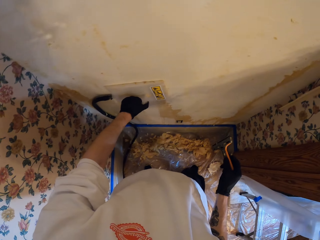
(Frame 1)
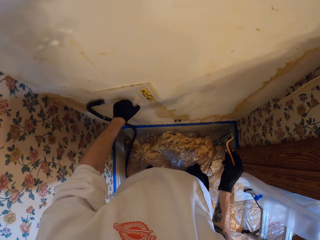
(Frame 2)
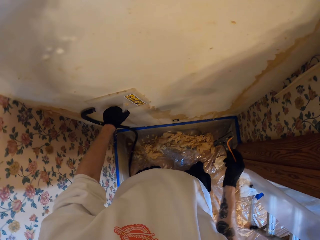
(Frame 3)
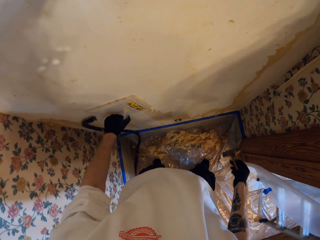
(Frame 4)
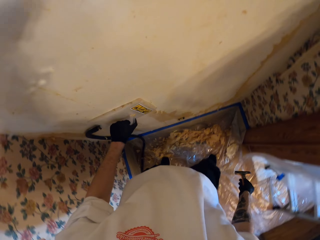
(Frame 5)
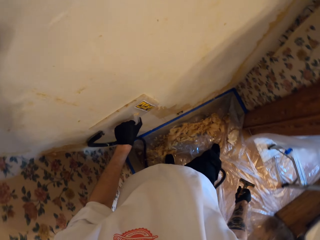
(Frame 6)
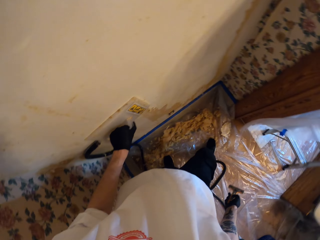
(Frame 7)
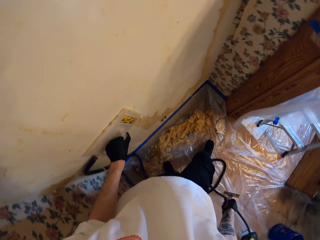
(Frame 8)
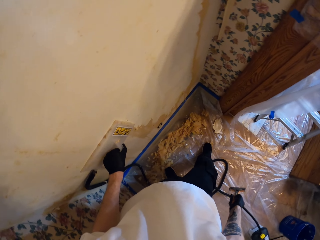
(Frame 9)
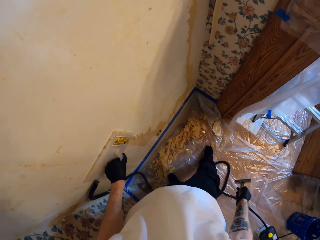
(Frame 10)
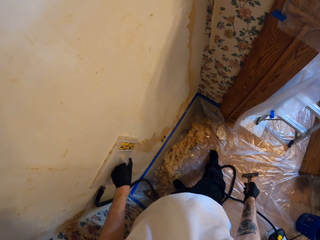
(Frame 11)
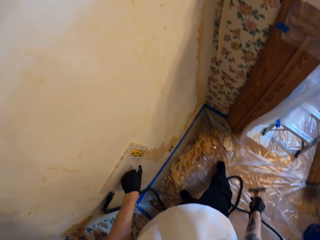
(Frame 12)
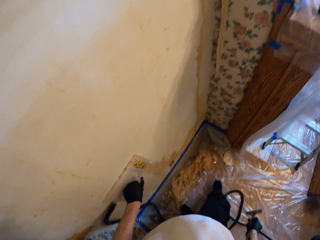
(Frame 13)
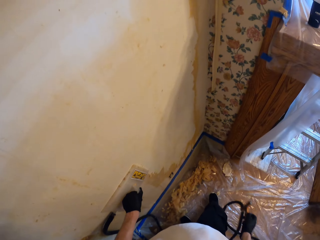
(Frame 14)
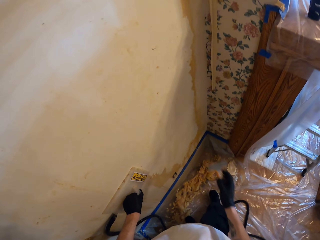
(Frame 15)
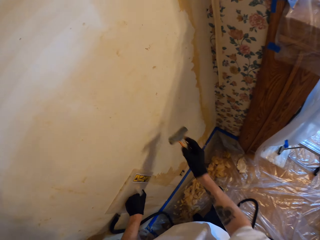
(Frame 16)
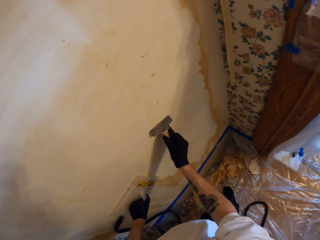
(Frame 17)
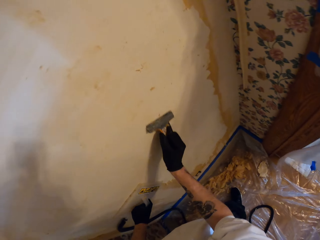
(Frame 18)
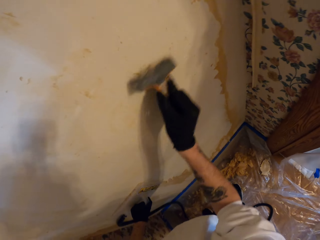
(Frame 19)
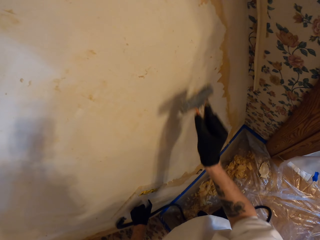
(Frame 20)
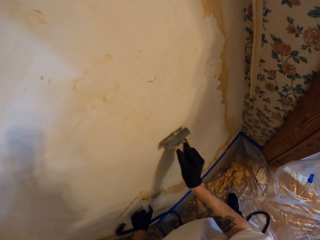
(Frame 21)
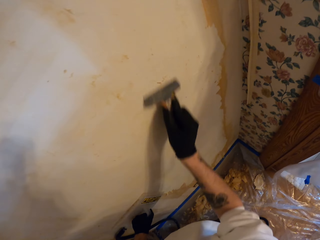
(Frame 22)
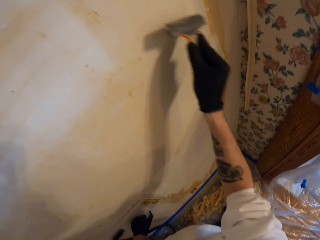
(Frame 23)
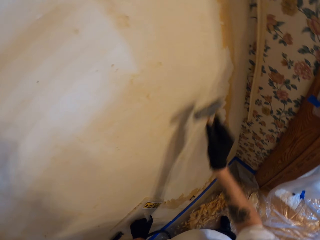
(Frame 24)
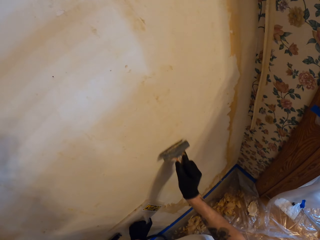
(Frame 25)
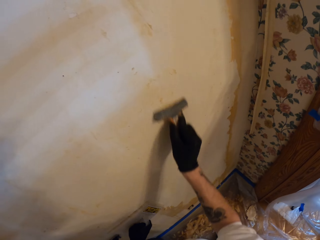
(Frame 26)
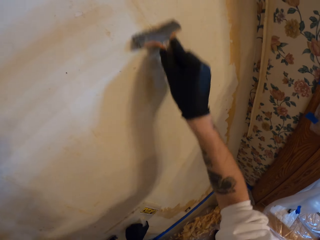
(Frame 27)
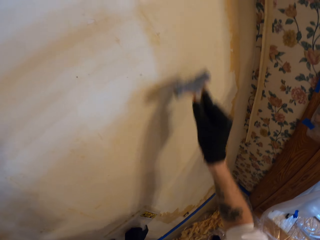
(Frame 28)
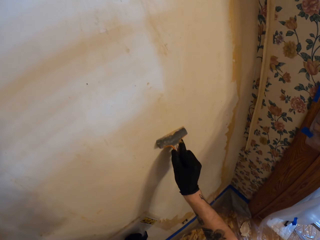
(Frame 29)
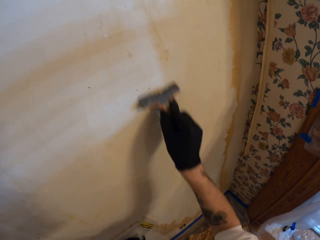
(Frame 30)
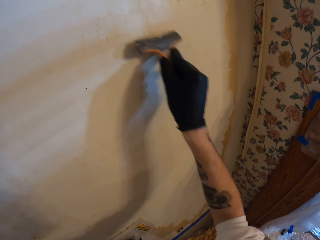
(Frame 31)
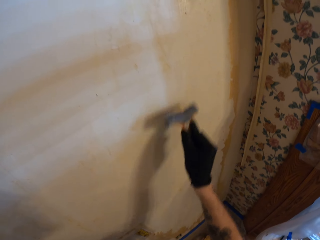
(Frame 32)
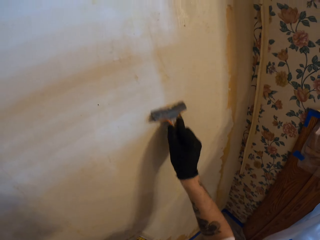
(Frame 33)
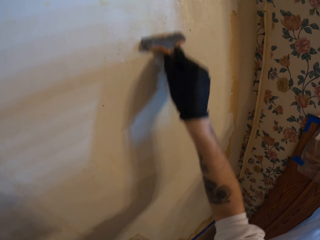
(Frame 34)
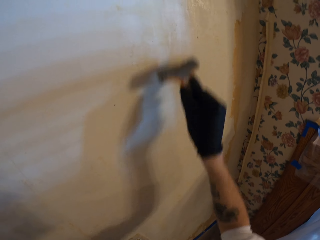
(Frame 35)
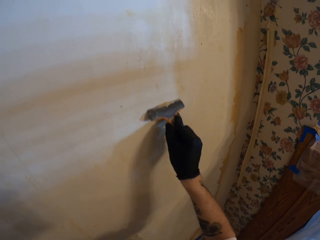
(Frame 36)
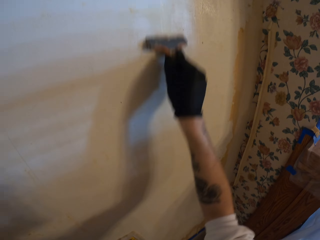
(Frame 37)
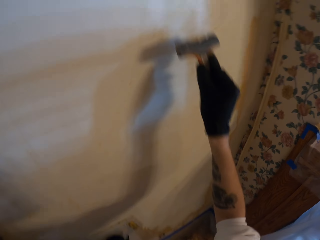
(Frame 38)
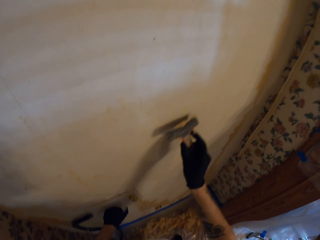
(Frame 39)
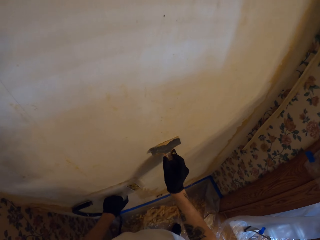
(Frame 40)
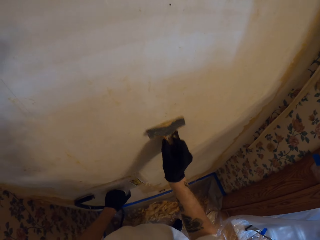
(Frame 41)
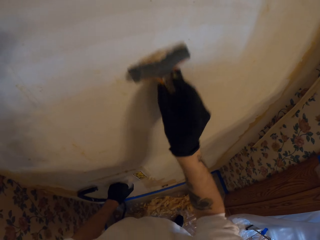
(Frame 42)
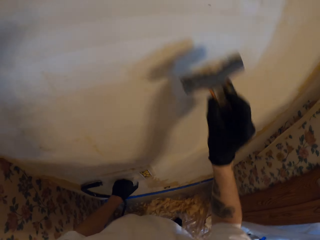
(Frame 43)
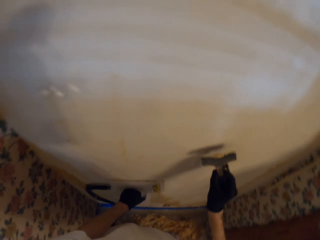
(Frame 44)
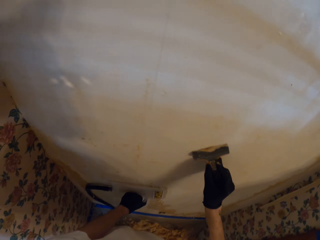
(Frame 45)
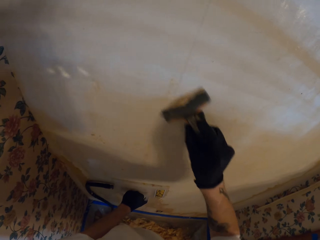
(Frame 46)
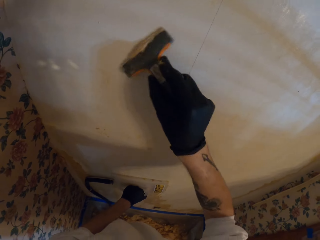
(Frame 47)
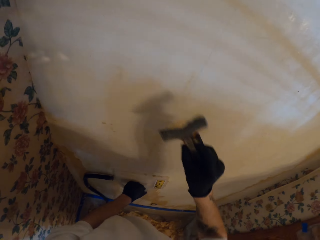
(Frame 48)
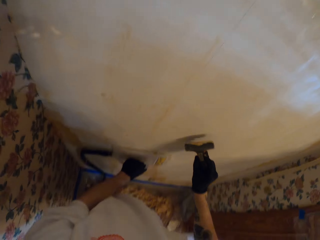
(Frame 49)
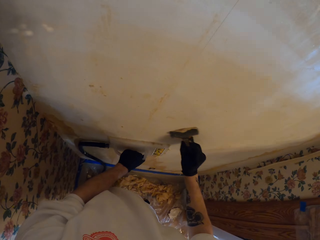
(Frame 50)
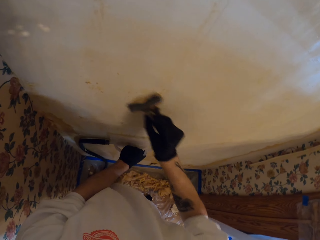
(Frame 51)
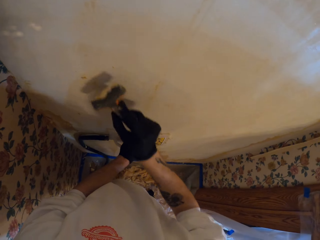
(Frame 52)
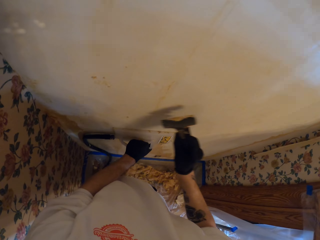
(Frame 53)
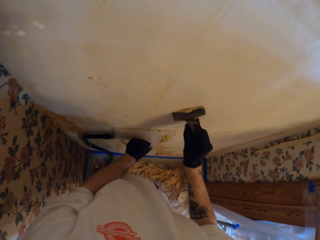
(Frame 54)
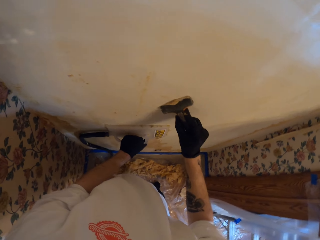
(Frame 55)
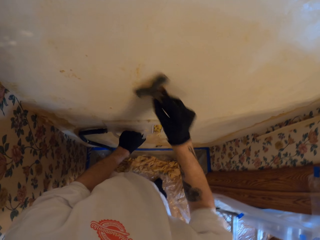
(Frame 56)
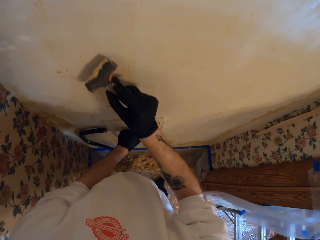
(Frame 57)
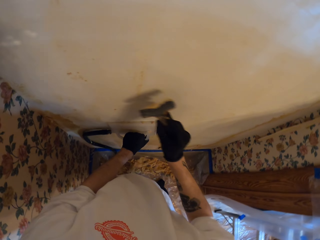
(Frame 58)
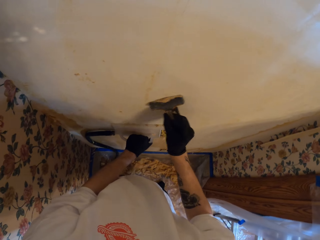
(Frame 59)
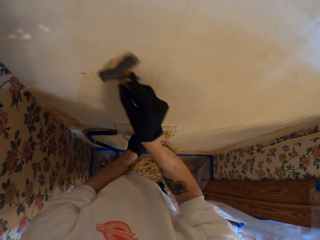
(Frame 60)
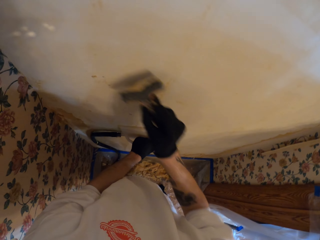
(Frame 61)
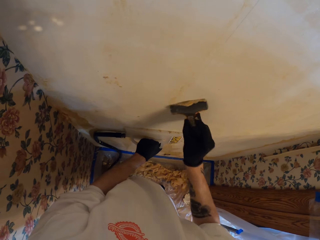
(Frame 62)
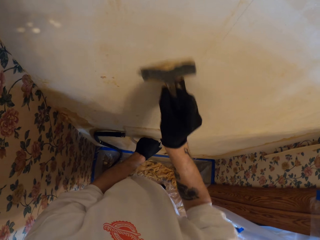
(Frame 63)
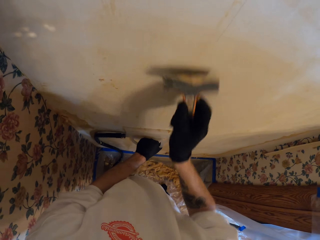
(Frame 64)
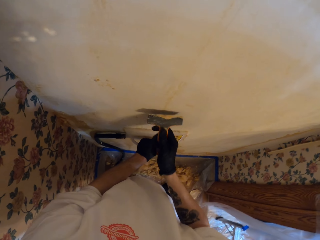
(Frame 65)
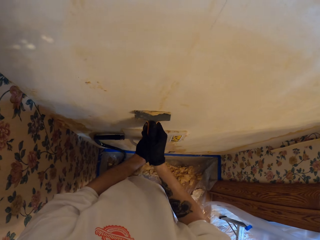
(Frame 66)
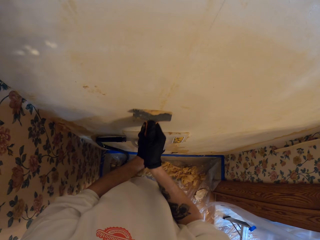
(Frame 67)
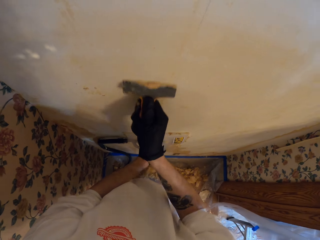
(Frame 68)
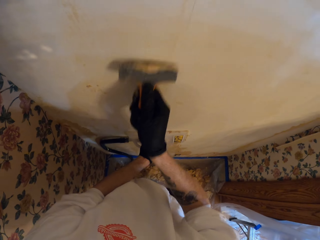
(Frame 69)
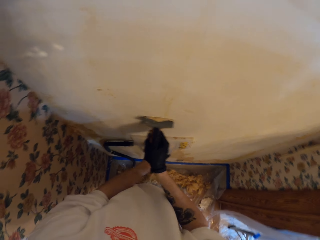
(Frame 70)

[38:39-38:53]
The camera wearer holds something on the wall with the left hand. He looks around. He looks down. He peels off the top coat of the wall with a paint scraper. He wipes the remaining paint using something in his right hand.

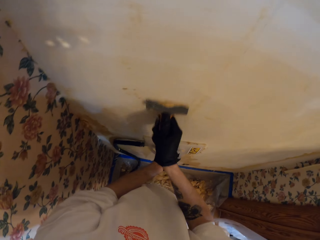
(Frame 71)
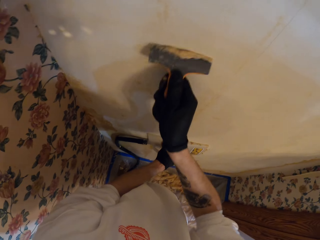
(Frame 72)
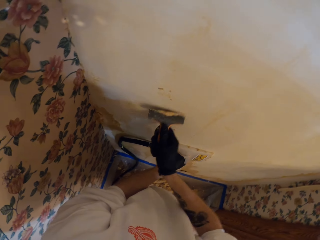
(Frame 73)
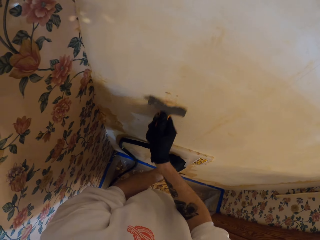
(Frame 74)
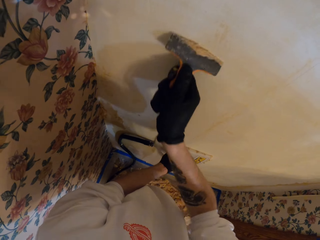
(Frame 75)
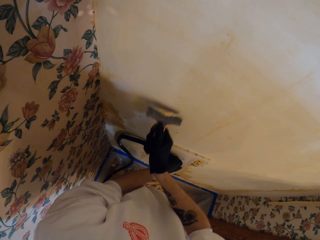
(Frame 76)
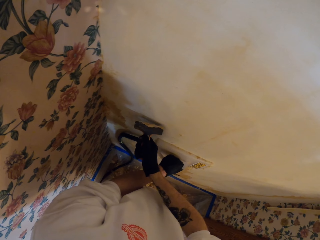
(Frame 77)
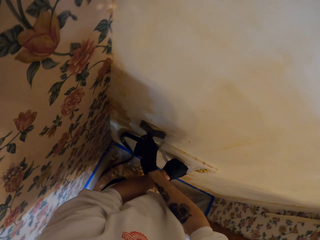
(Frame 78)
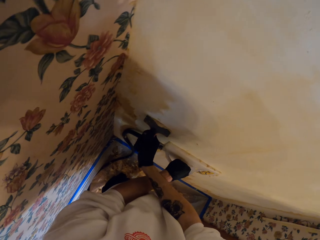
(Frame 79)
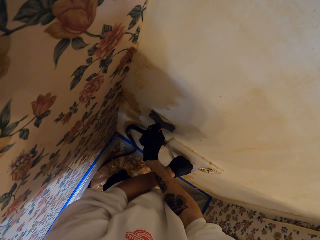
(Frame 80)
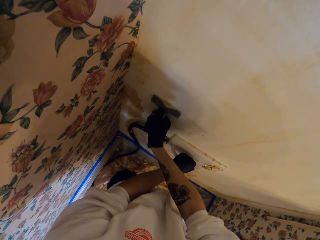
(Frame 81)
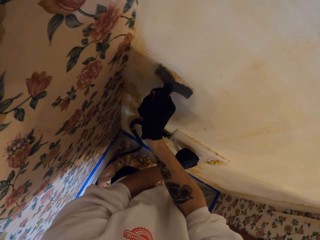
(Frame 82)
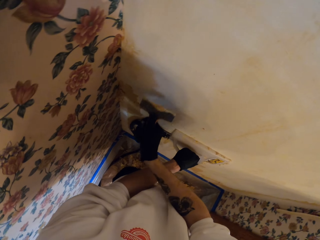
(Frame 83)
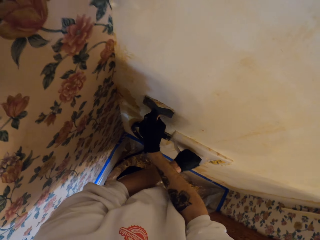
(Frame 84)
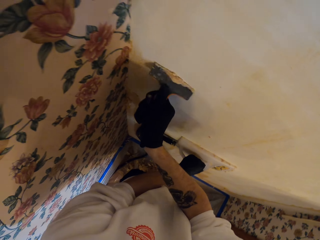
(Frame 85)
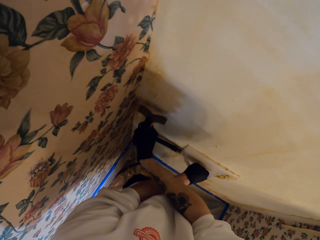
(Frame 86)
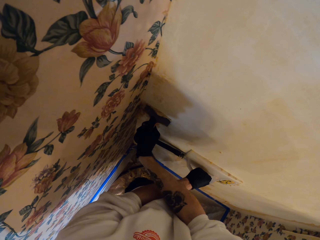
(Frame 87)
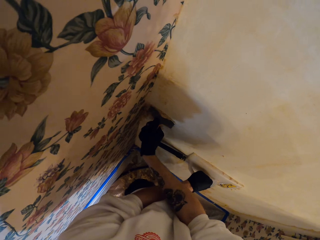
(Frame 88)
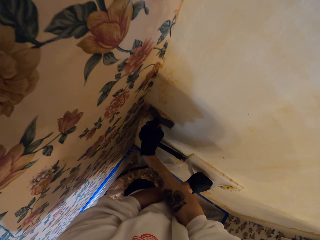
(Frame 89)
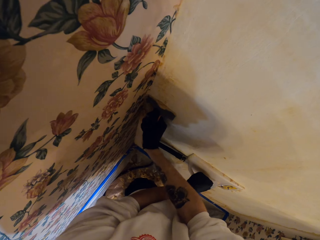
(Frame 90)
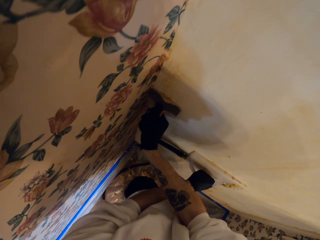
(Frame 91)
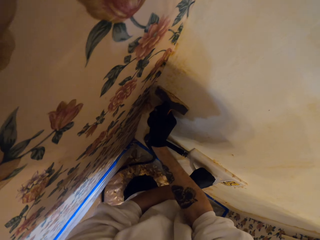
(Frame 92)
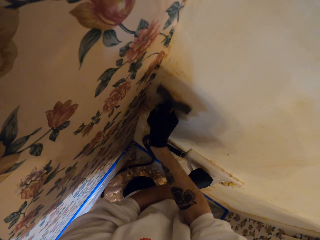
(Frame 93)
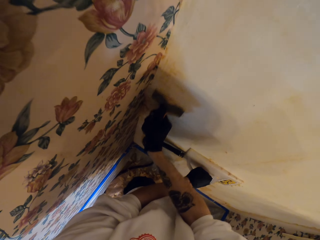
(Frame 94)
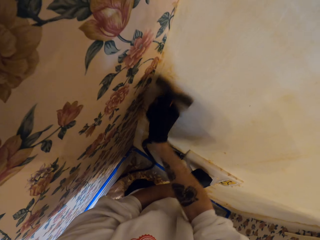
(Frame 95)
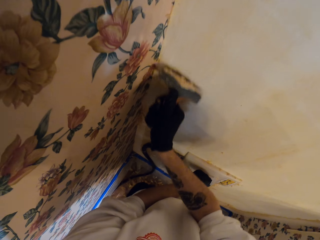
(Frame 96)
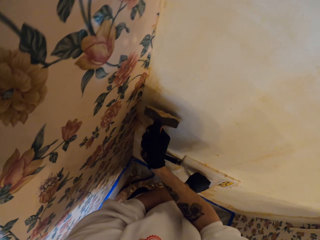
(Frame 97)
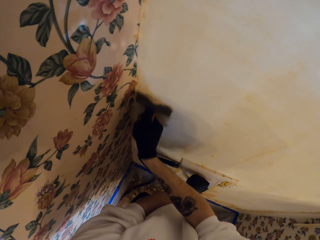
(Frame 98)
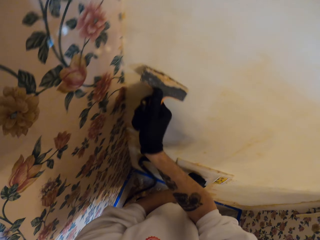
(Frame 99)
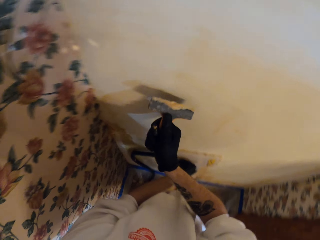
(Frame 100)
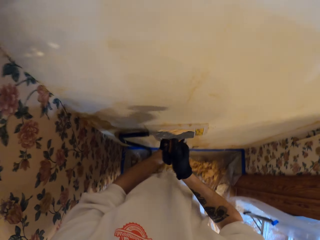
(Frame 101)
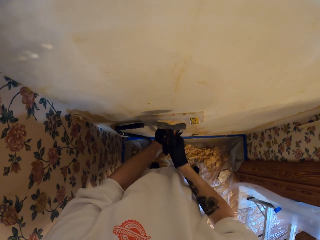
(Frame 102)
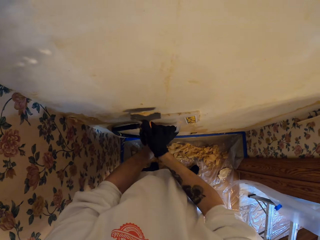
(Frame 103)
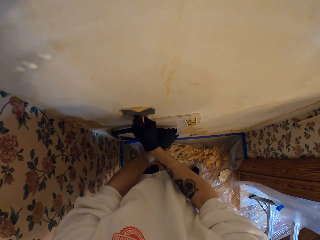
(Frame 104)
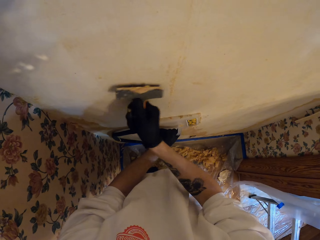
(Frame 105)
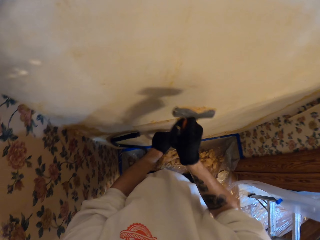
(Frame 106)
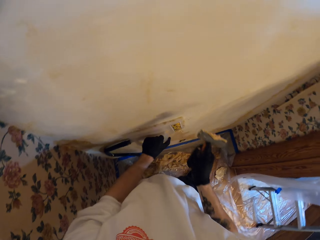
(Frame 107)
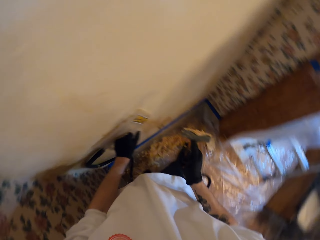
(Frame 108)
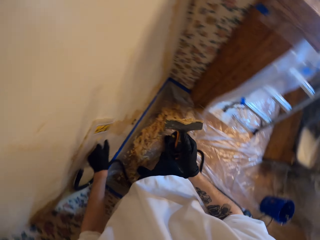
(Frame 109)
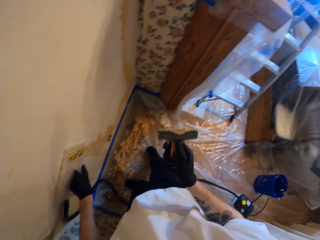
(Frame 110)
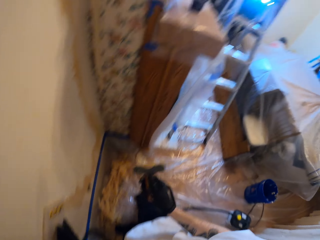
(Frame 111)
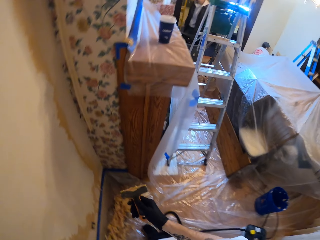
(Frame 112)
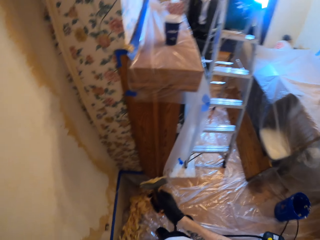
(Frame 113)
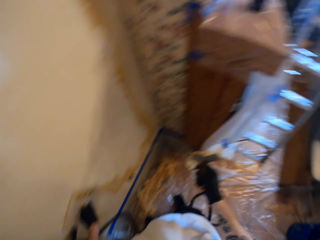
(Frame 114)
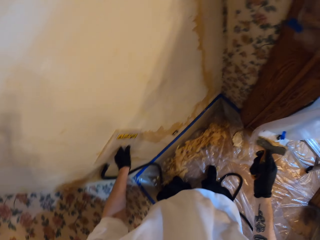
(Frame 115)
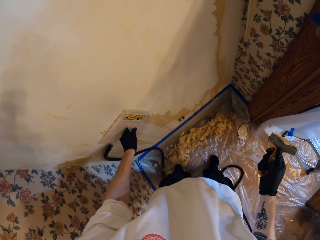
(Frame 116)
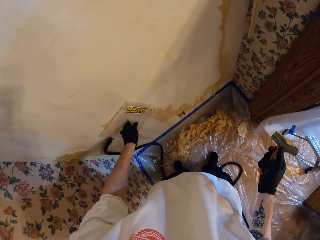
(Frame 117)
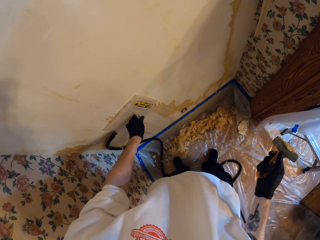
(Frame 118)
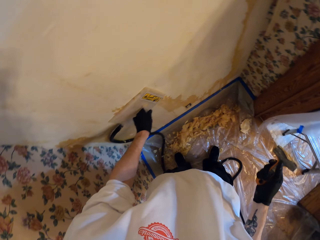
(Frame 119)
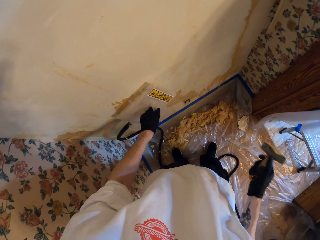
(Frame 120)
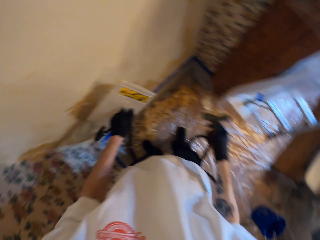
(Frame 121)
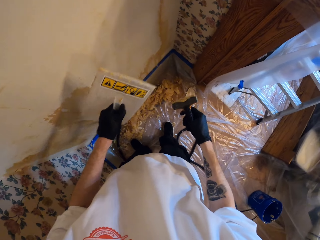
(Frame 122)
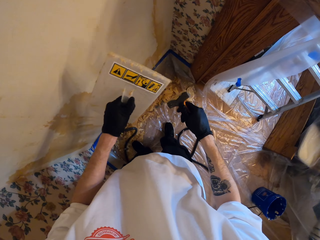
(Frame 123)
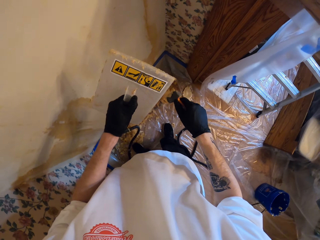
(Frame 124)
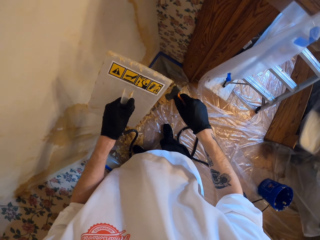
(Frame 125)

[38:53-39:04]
The camera wearer holds something on the wall with the left hand. They look around. They remove a wall leveling tool from the wall.
